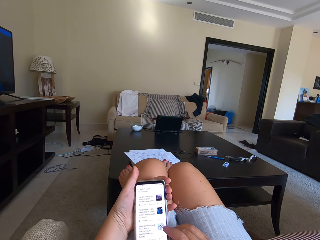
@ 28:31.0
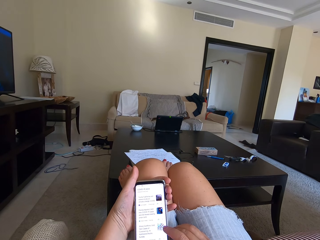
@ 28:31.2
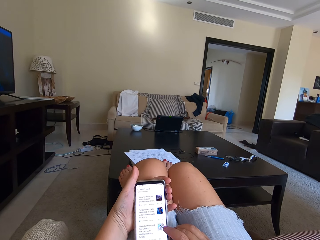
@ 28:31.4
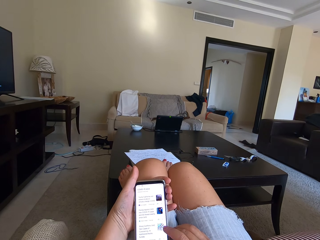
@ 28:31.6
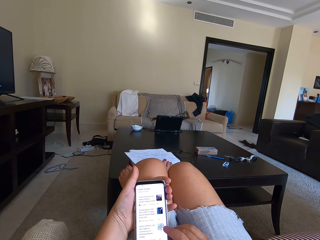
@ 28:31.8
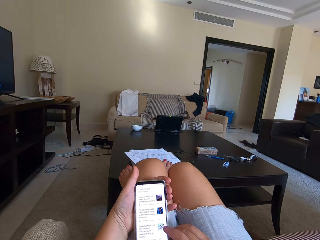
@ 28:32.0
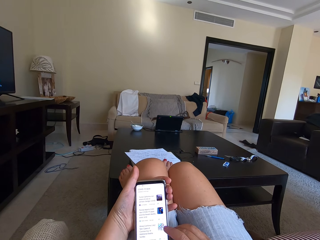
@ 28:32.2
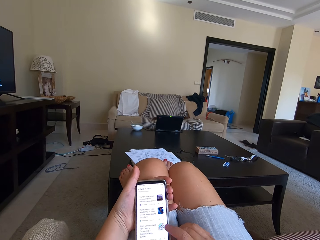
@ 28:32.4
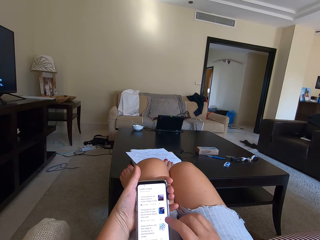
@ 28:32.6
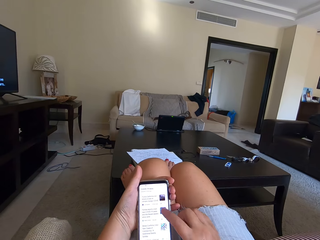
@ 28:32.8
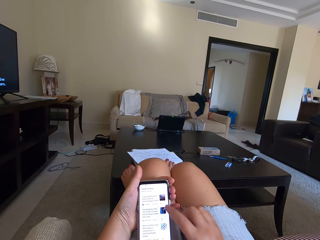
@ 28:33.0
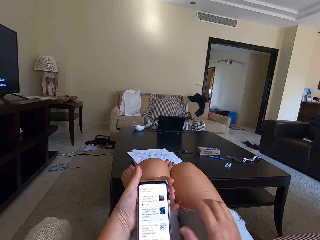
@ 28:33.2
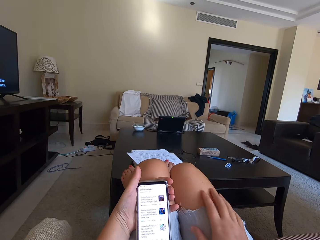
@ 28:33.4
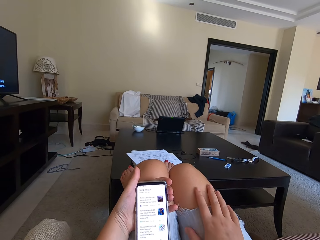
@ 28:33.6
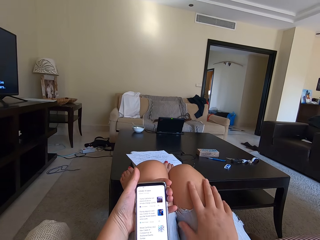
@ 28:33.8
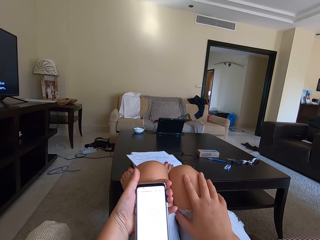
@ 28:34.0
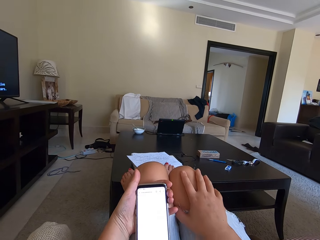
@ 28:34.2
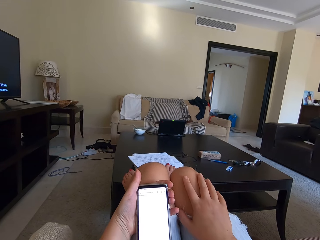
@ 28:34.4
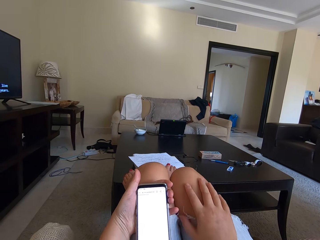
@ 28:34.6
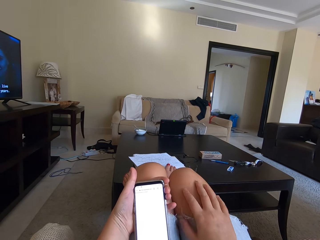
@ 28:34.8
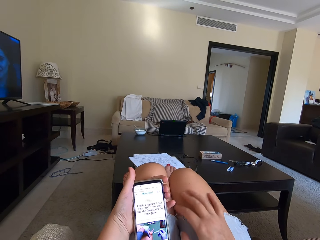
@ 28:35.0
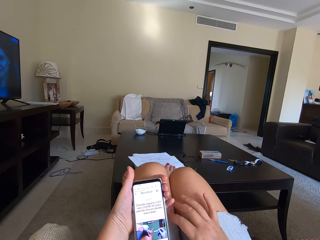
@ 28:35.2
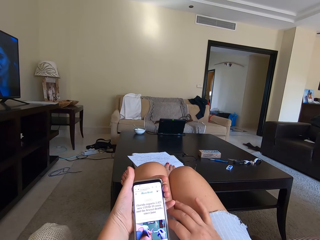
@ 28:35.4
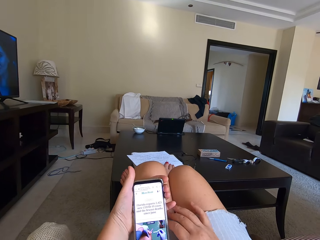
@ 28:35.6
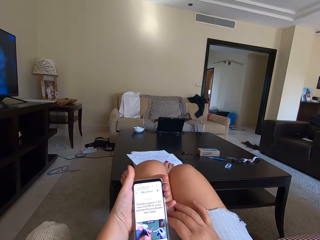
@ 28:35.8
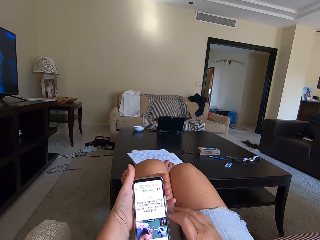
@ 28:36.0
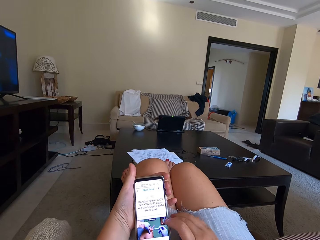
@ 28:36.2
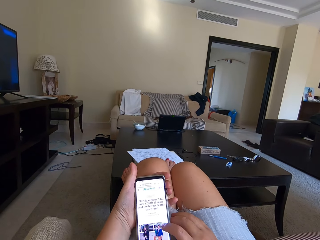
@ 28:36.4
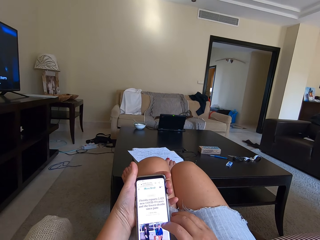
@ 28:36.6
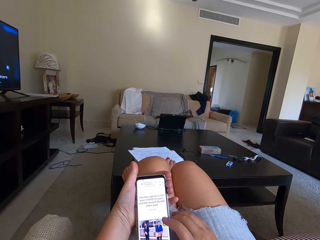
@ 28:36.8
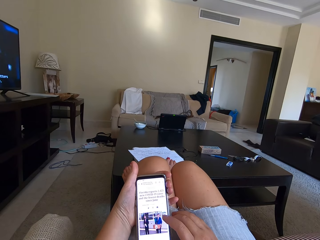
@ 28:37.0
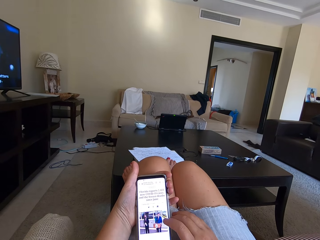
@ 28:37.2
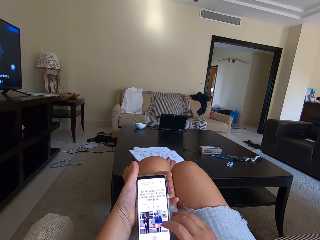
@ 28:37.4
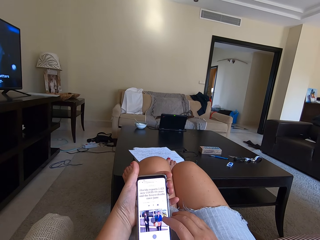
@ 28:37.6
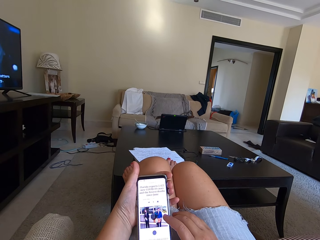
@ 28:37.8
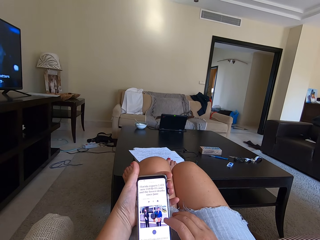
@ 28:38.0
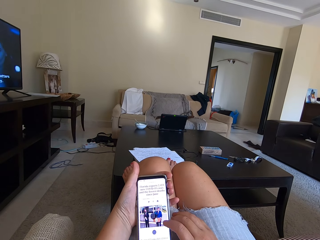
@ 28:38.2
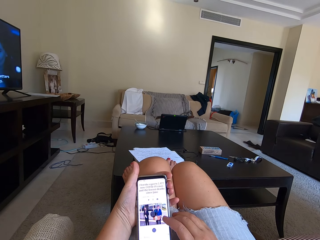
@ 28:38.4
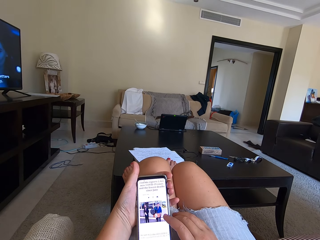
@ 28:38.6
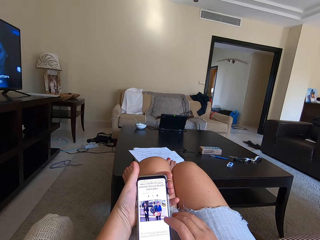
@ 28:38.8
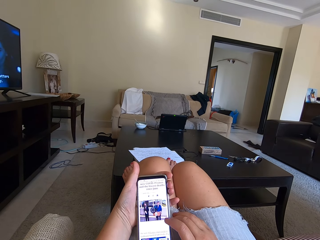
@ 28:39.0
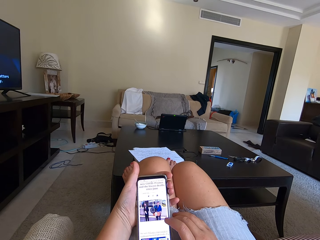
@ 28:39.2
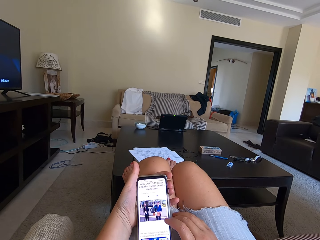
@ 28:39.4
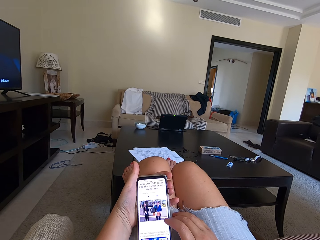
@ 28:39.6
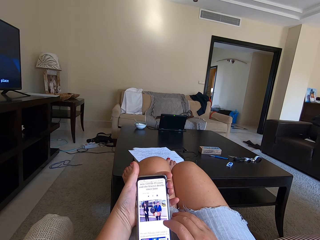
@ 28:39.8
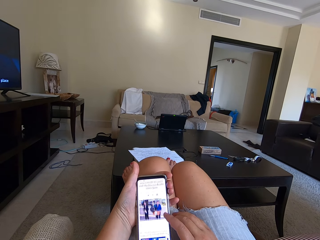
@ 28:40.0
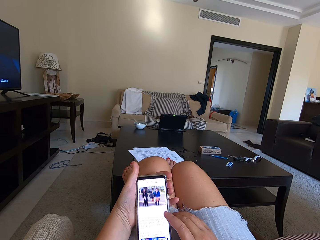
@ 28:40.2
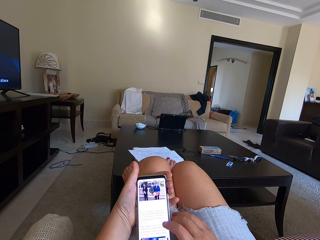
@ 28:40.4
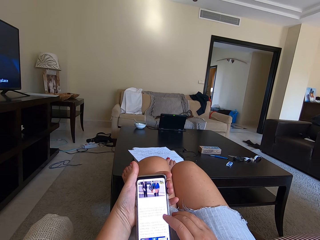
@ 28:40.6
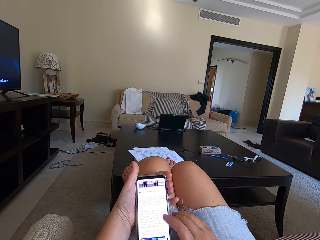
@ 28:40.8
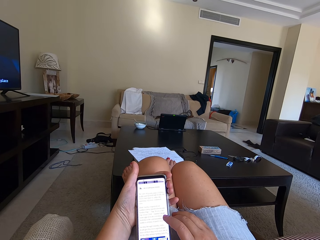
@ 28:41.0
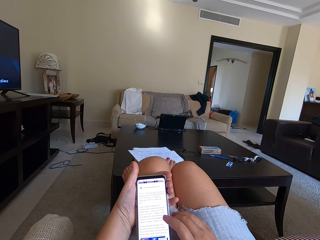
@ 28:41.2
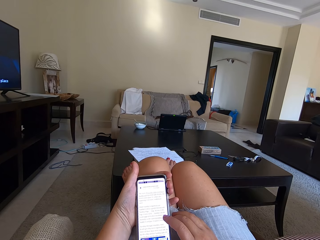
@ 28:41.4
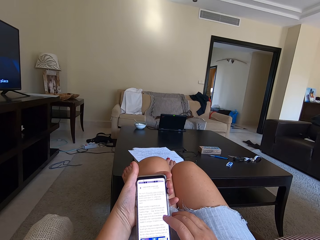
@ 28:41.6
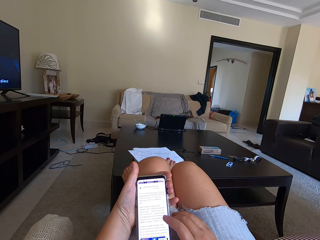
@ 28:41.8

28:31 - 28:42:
The camera wearer holds the lap. They press the phone.

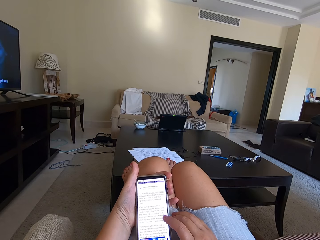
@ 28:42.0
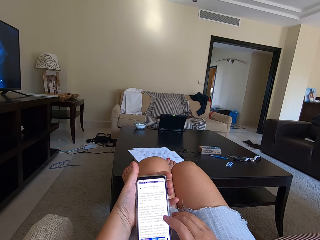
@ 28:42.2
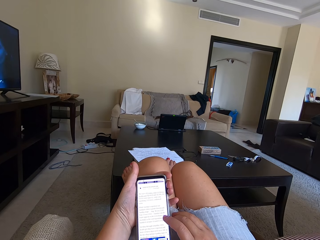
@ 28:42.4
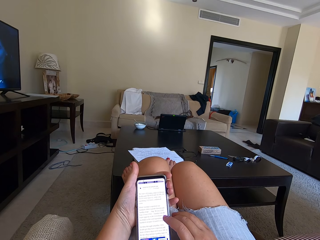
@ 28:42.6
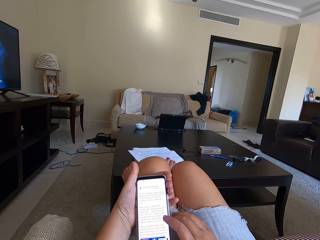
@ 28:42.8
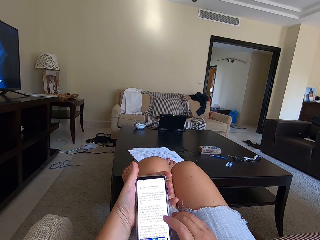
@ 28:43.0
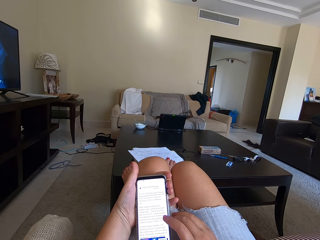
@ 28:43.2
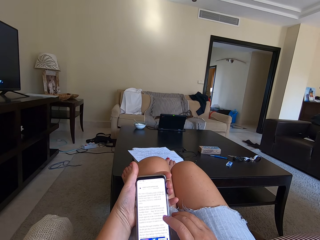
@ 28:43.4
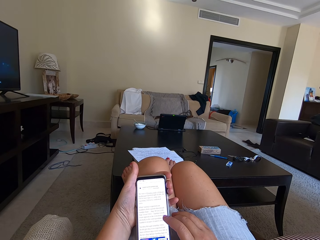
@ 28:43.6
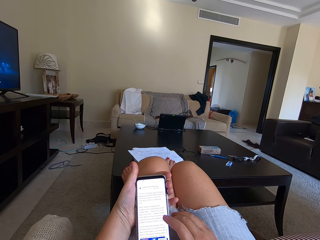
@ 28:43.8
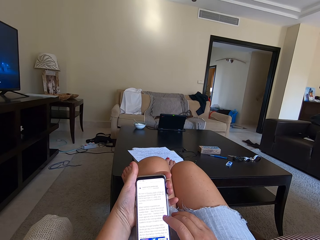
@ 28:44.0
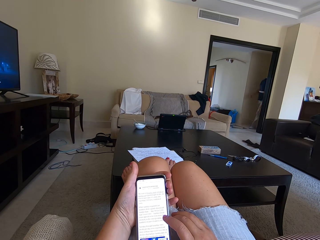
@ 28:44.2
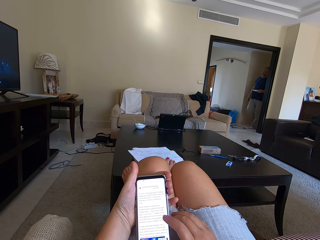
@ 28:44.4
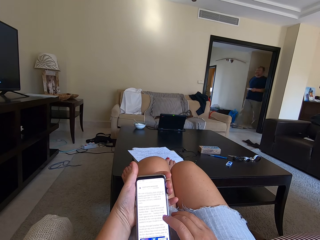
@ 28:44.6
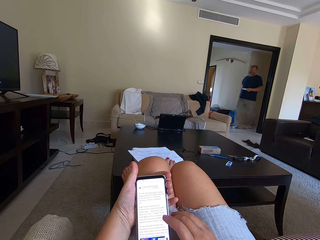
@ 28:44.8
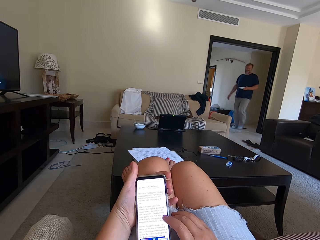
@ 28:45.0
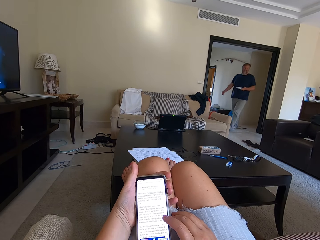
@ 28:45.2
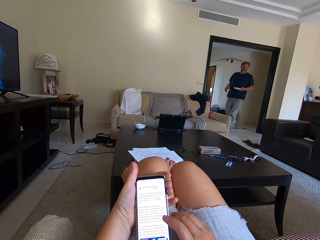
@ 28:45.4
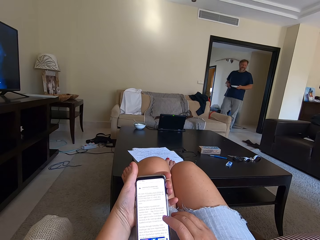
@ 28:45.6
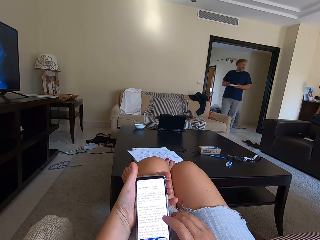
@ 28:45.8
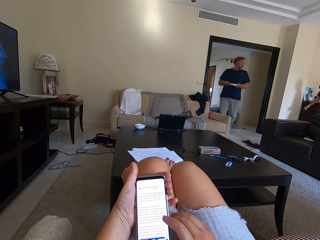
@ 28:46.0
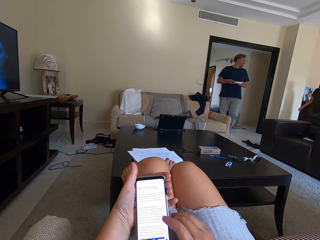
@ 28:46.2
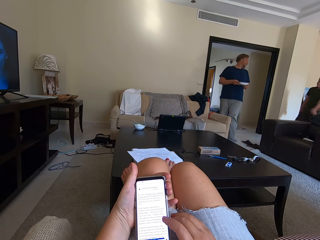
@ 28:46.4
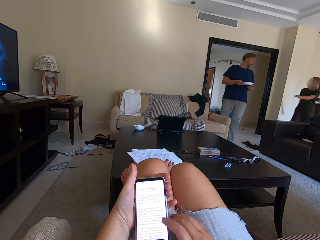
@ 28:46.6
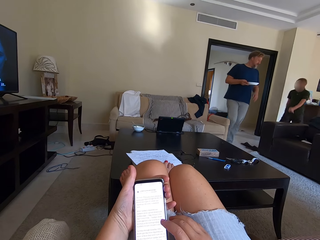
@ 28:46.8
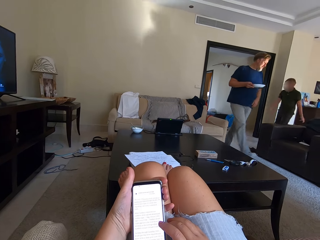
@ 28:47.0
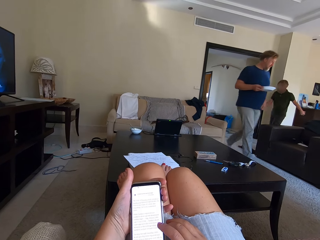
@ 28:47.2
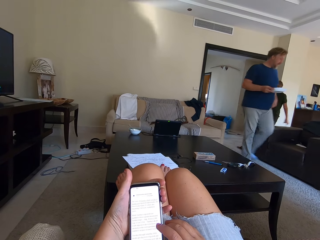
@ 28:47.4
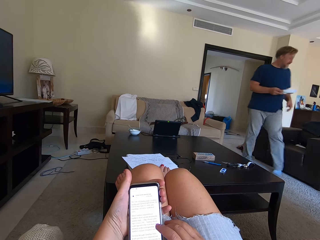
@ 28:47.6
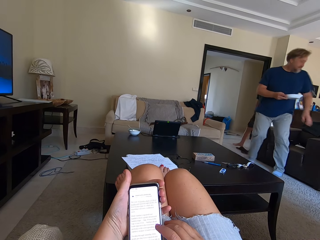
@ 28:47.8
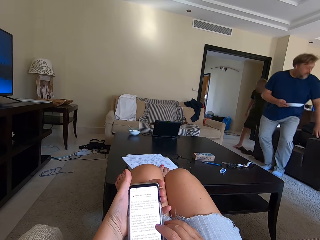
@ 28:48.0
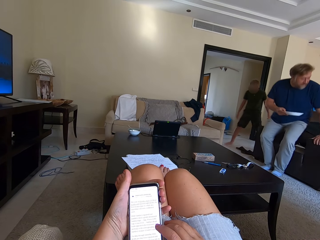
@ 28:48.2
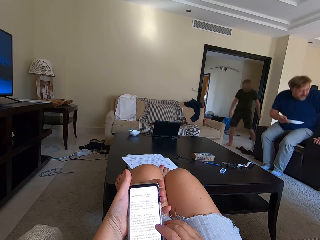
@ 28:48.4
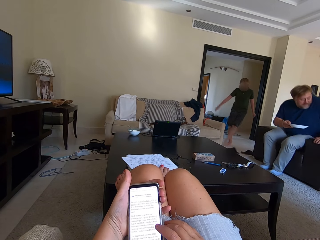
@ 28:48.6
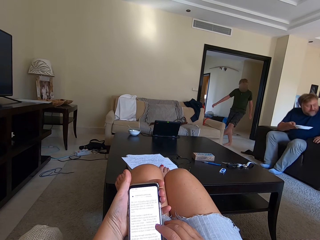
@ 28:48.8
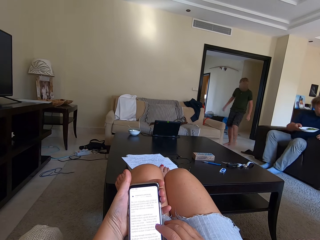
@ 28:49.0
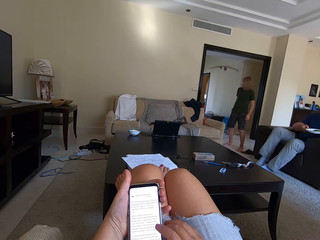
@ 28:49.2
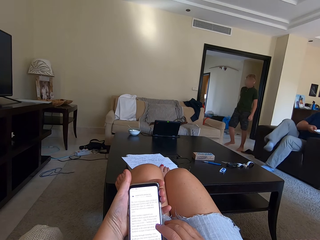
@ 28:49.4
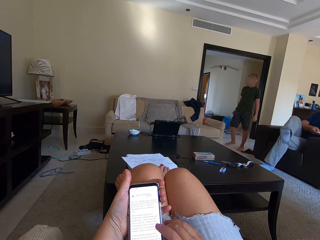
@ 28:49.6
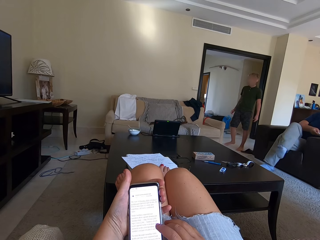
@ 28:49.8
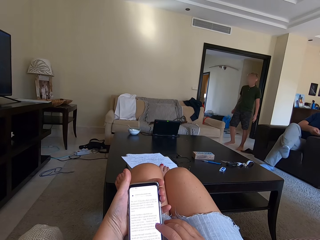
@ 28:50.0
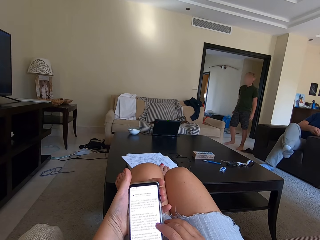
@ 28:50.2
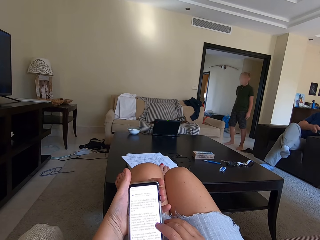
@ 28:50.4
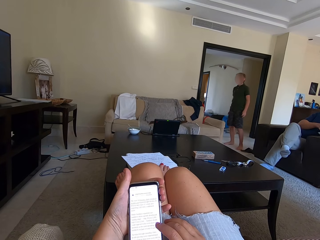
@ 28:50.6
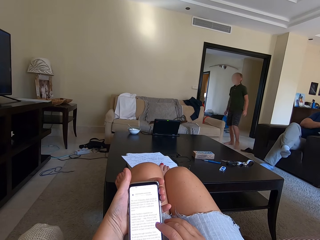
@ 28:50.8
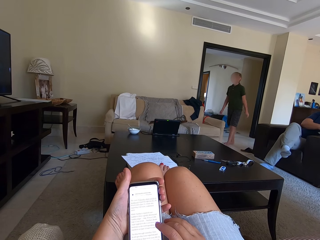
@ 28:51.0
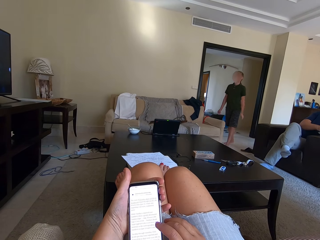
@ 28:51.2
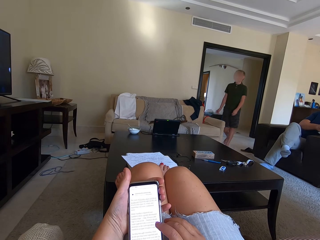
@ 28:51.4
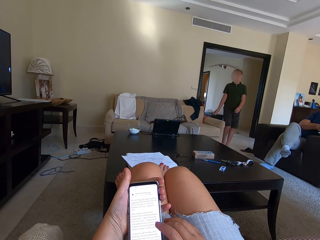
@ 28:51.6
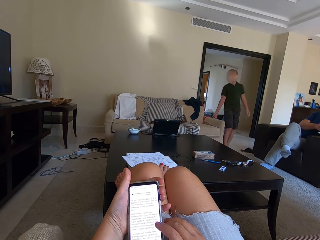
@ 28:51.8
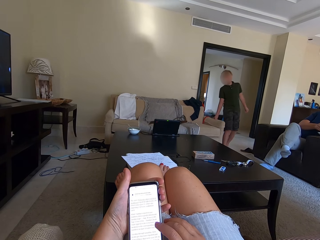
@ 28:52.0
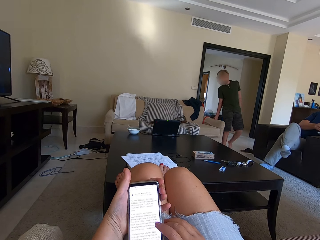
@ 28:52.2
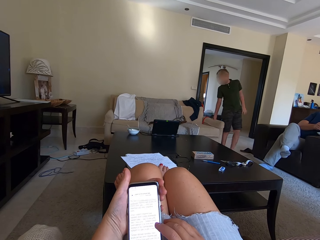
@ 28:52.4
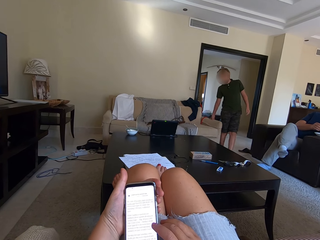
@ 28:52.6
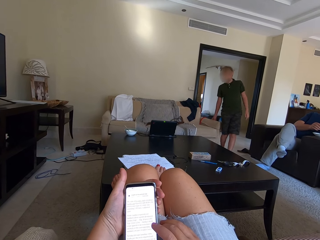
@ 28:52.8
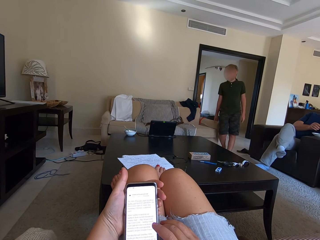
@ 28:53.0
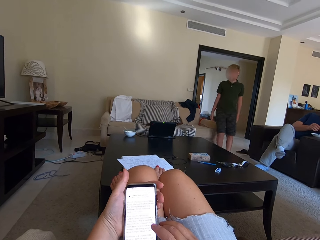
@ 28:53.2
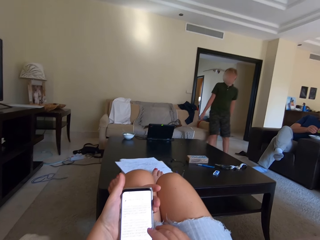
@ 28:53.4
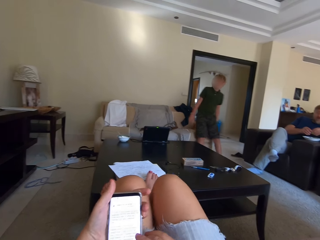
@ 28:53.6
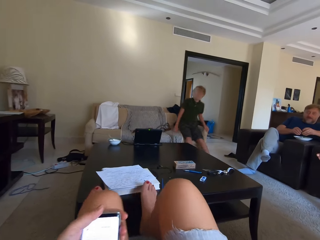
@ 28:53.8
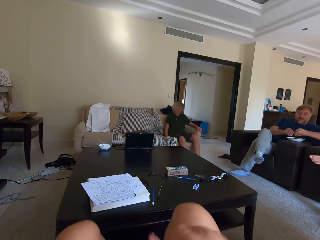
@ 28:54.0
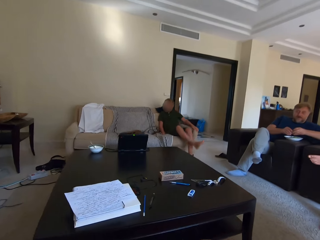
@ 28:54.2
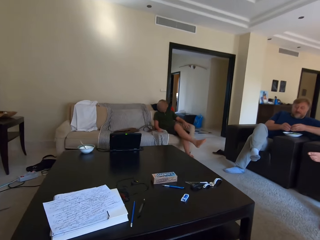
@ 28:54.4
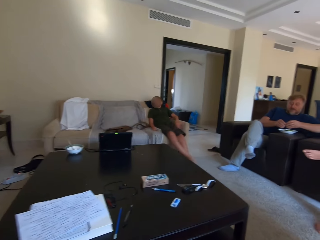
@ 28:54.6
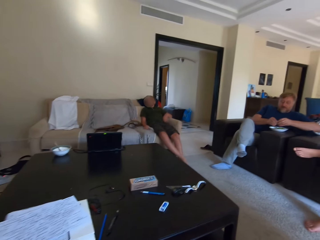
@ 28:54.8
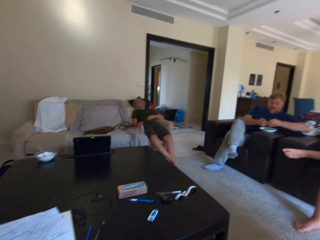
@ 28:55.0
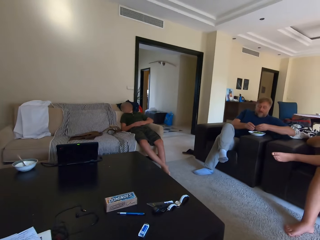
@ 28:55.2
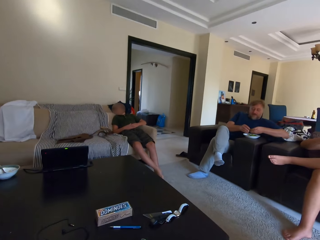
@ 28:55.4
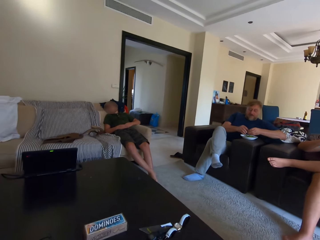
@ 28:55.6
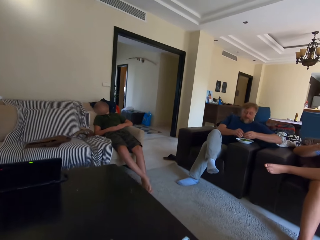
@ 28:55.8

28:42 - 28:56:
A man walks in the living room. The man holds the plate. A boy walks around the room. The boy hits the shoe with the leg. The man sits on the couch and folds the legs. The boy walks around the room. The boy sits down. The man sits on the couch. The camera wearer stands up.
